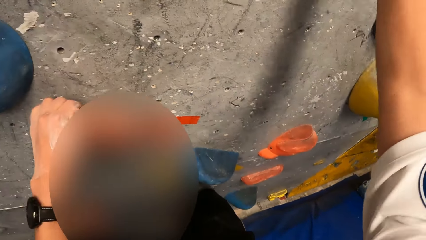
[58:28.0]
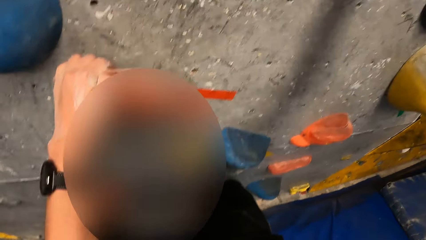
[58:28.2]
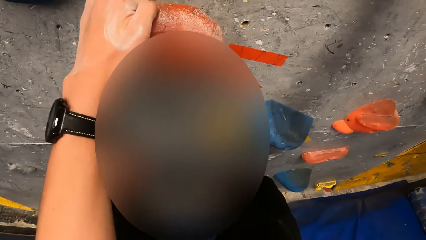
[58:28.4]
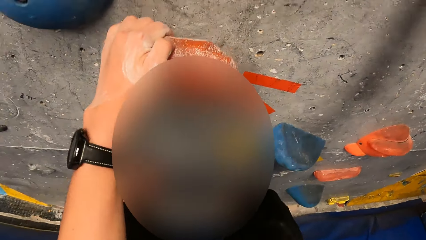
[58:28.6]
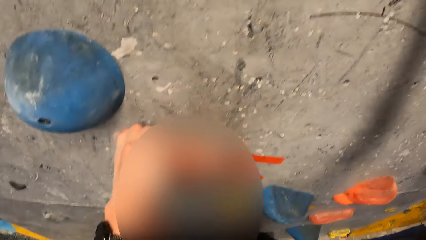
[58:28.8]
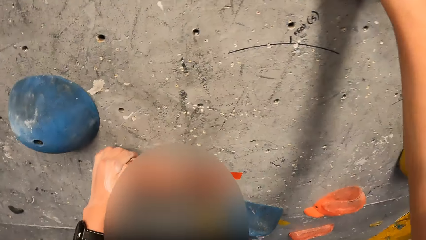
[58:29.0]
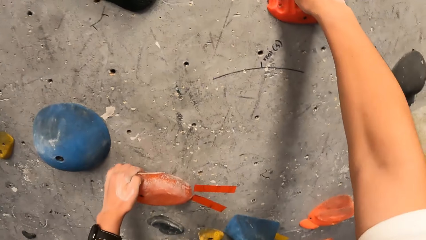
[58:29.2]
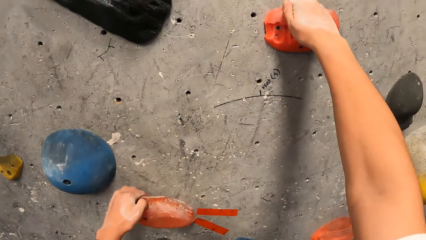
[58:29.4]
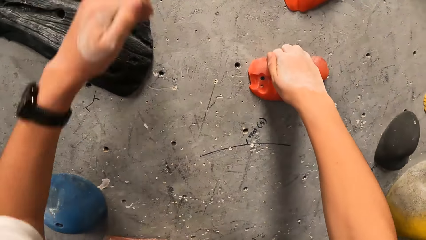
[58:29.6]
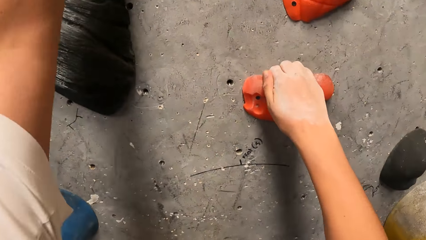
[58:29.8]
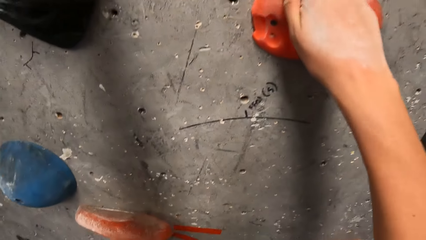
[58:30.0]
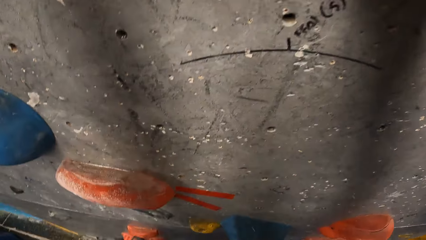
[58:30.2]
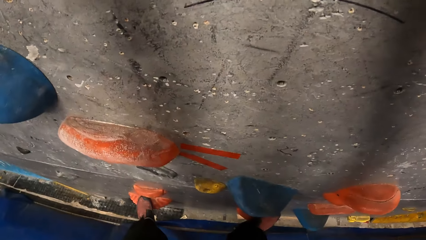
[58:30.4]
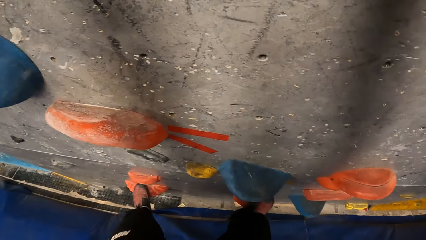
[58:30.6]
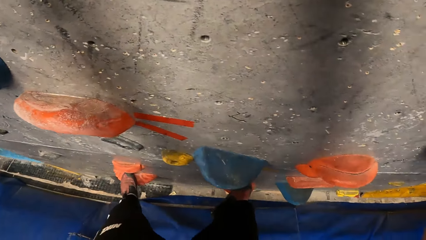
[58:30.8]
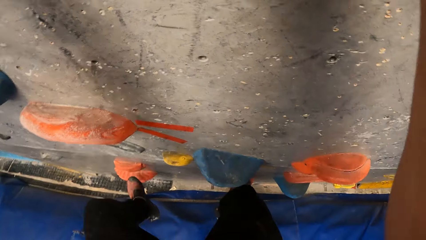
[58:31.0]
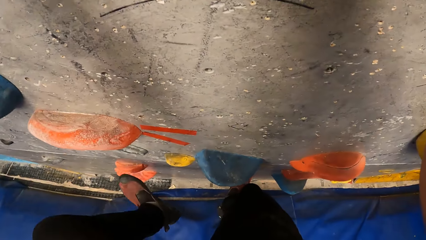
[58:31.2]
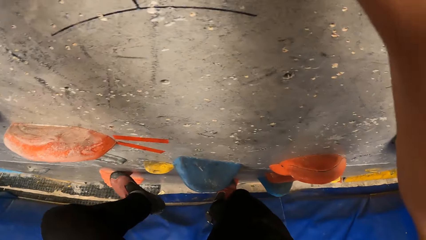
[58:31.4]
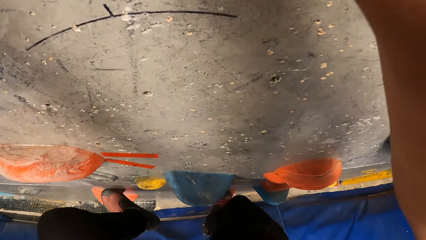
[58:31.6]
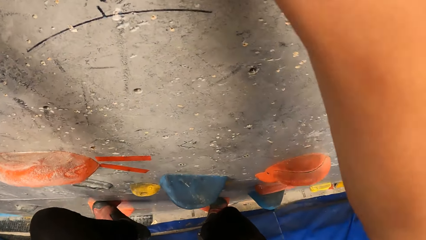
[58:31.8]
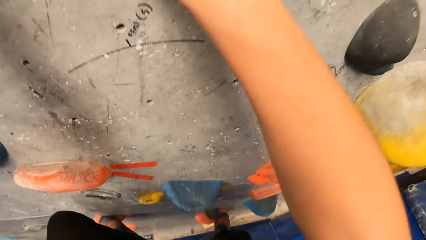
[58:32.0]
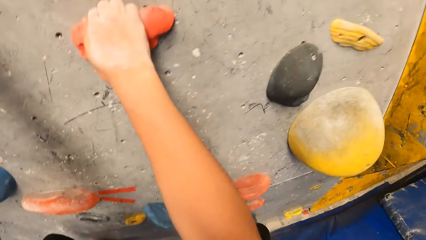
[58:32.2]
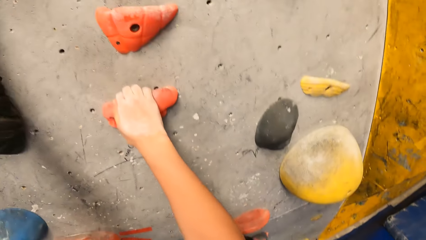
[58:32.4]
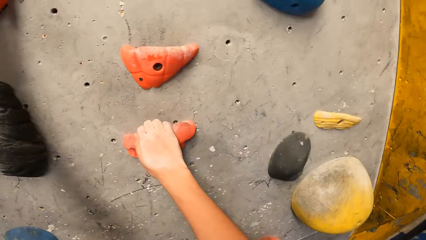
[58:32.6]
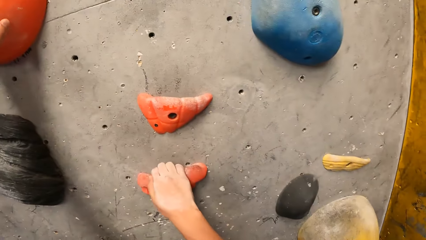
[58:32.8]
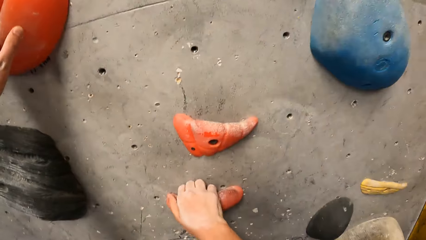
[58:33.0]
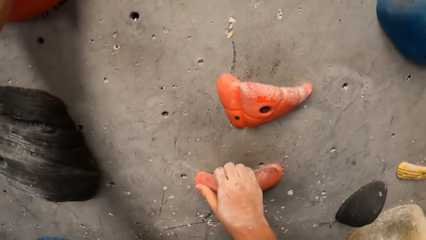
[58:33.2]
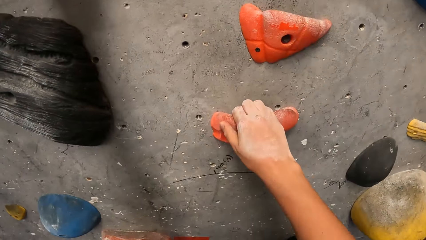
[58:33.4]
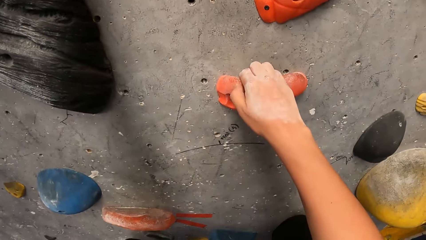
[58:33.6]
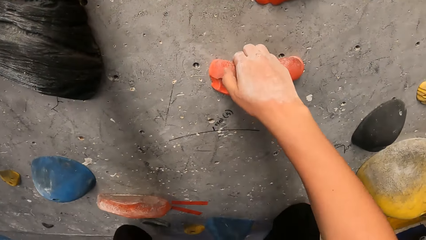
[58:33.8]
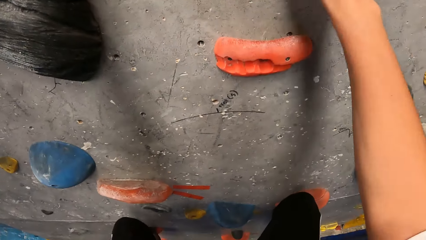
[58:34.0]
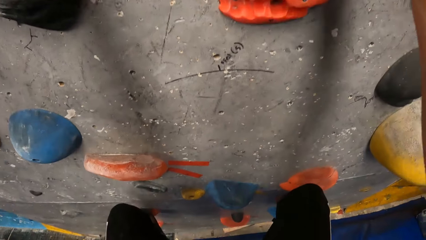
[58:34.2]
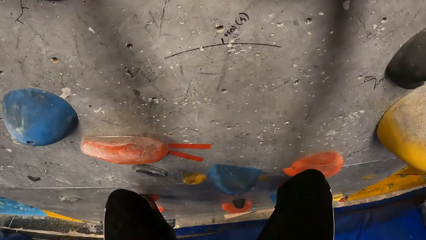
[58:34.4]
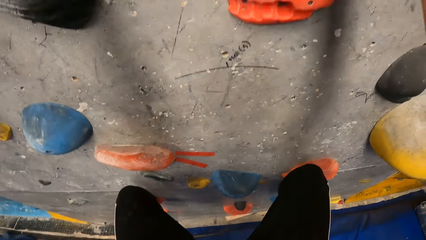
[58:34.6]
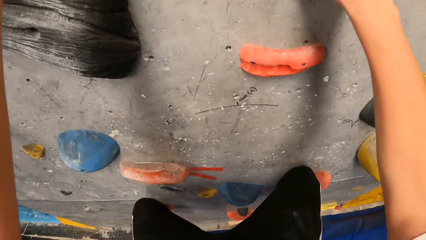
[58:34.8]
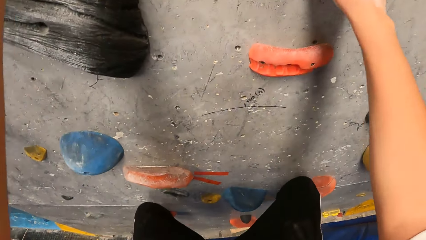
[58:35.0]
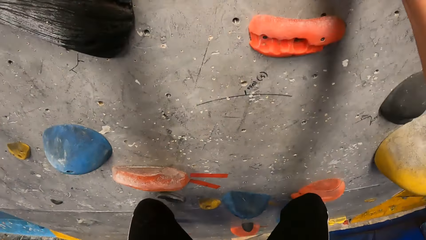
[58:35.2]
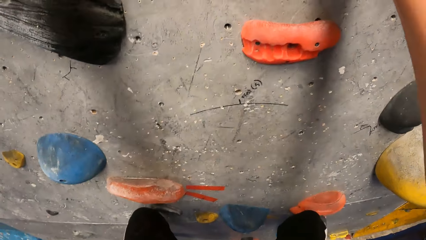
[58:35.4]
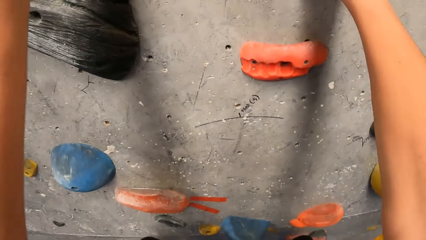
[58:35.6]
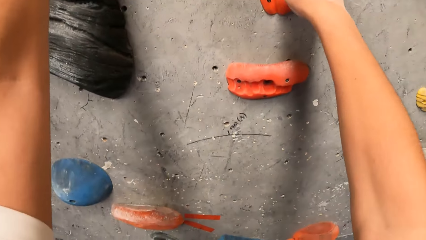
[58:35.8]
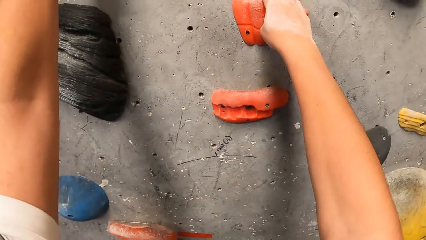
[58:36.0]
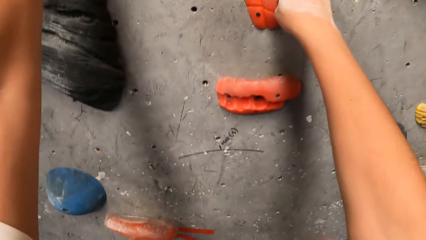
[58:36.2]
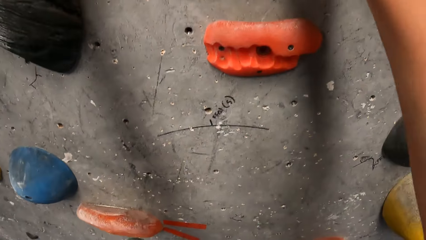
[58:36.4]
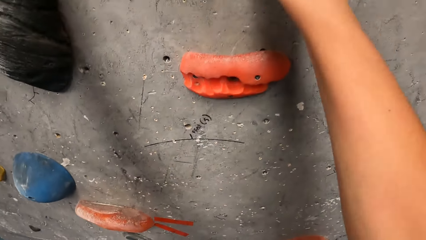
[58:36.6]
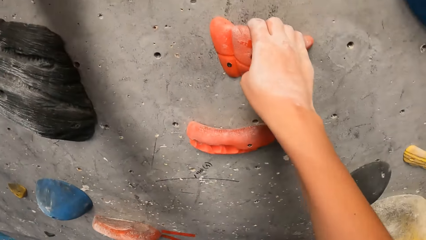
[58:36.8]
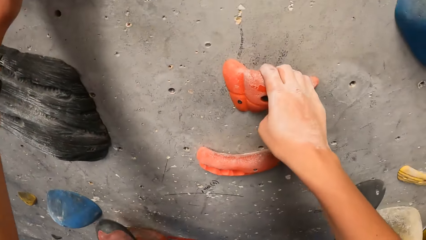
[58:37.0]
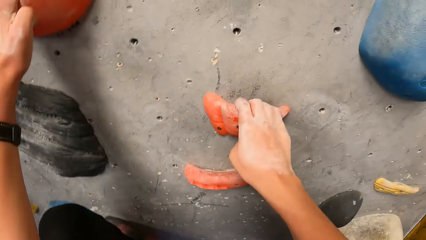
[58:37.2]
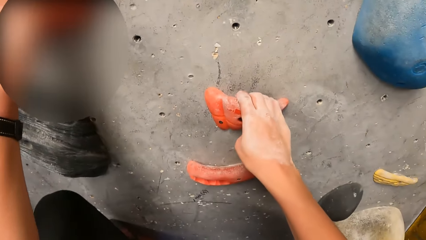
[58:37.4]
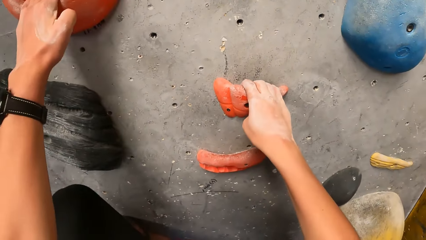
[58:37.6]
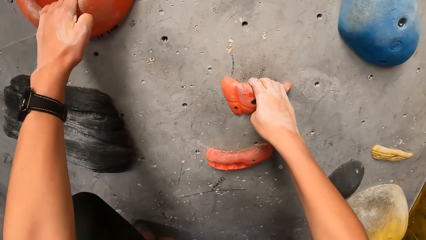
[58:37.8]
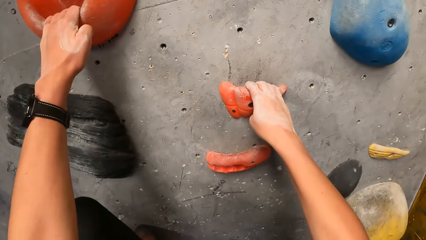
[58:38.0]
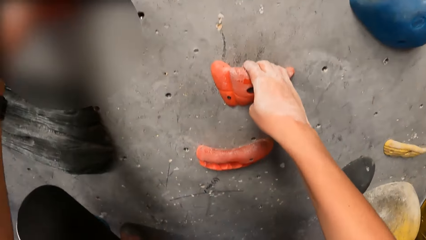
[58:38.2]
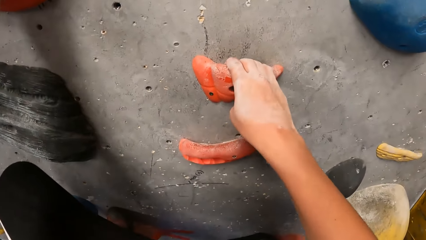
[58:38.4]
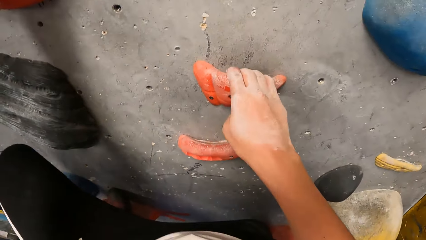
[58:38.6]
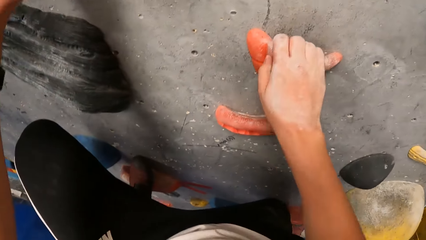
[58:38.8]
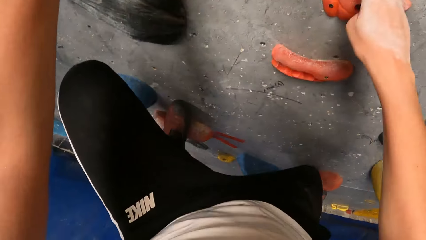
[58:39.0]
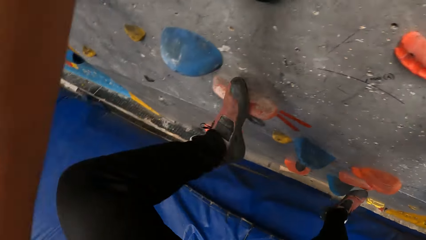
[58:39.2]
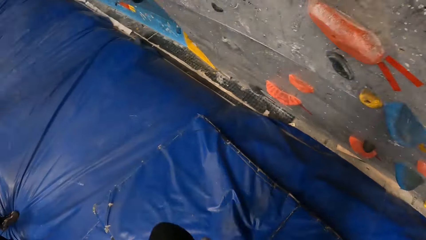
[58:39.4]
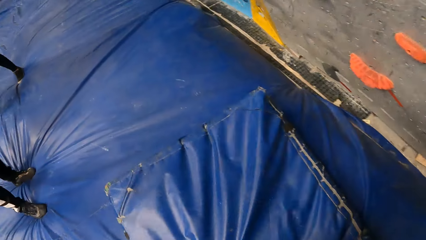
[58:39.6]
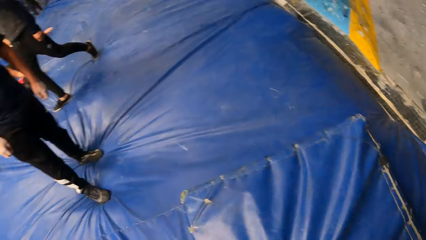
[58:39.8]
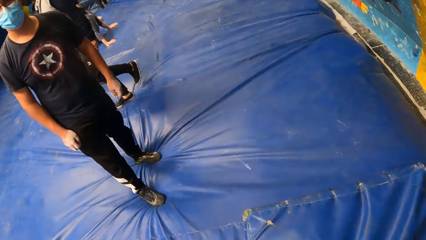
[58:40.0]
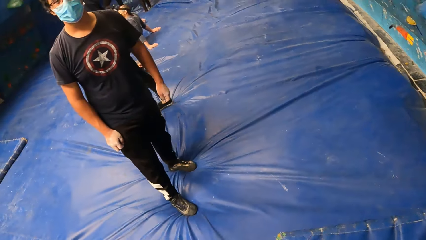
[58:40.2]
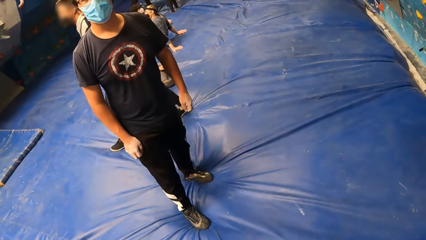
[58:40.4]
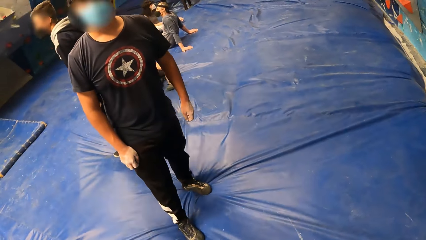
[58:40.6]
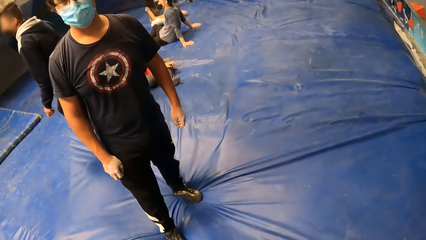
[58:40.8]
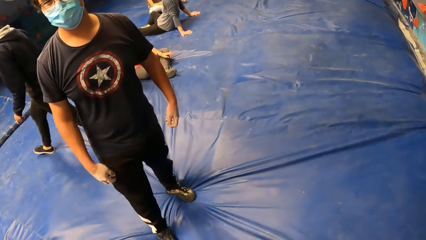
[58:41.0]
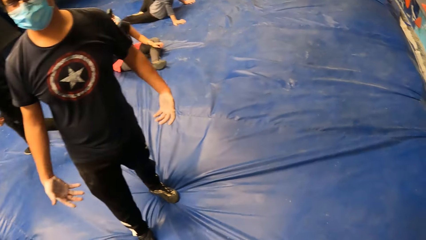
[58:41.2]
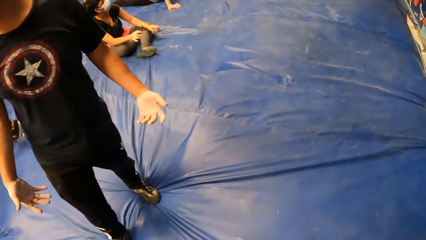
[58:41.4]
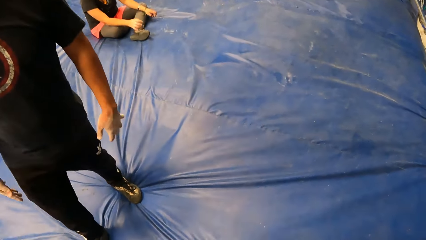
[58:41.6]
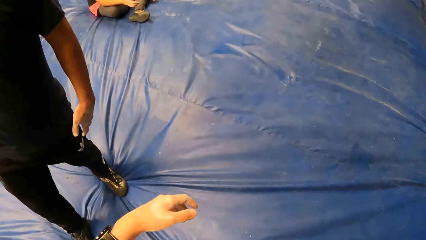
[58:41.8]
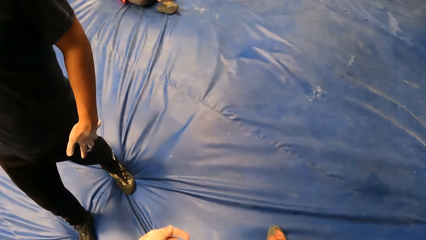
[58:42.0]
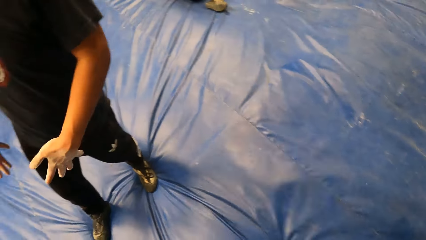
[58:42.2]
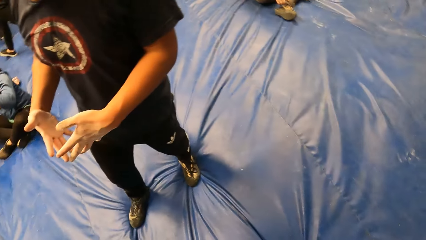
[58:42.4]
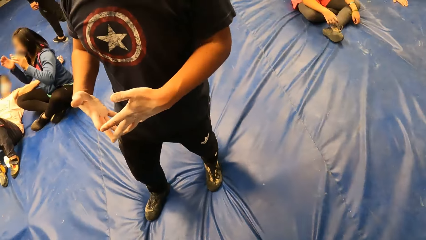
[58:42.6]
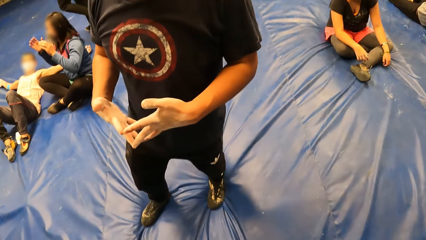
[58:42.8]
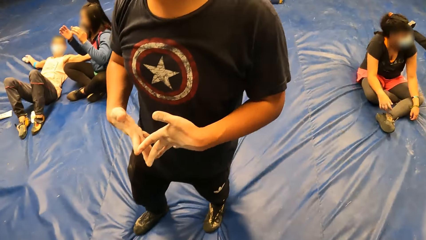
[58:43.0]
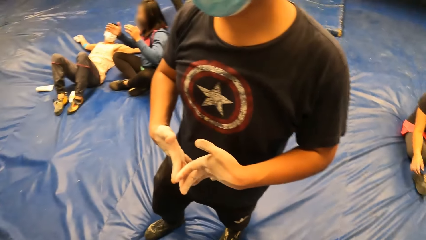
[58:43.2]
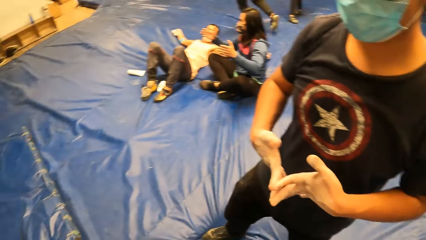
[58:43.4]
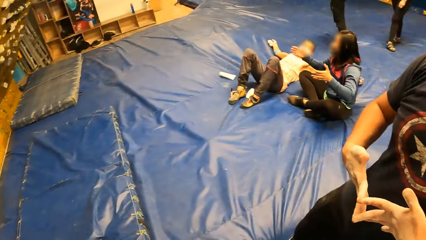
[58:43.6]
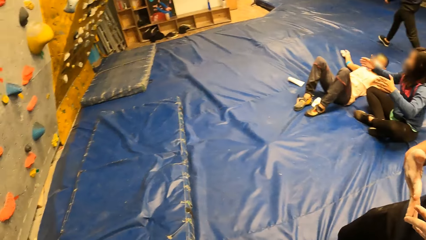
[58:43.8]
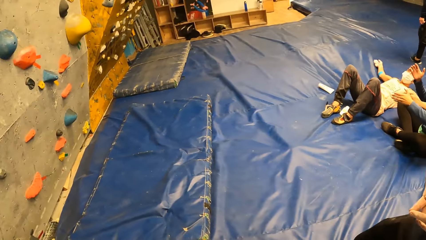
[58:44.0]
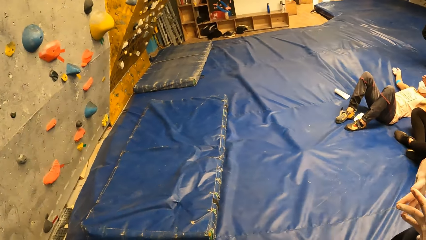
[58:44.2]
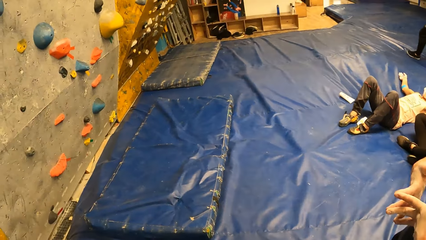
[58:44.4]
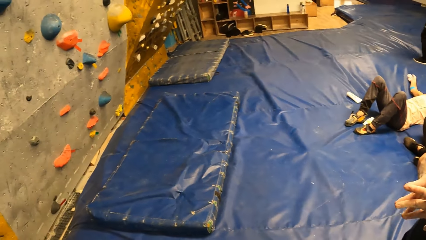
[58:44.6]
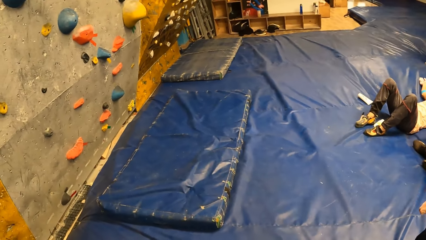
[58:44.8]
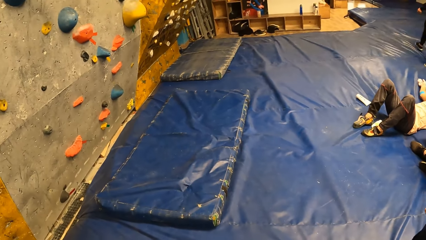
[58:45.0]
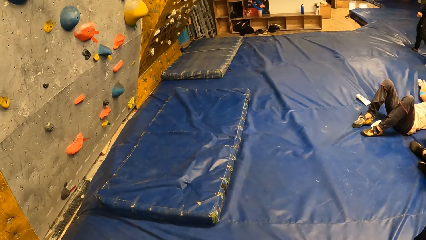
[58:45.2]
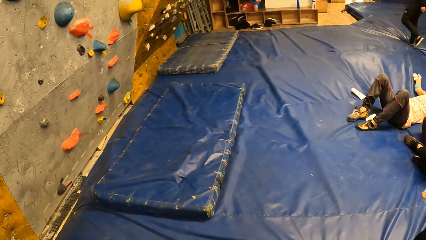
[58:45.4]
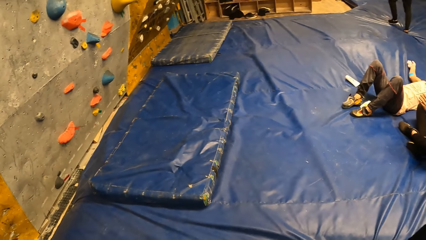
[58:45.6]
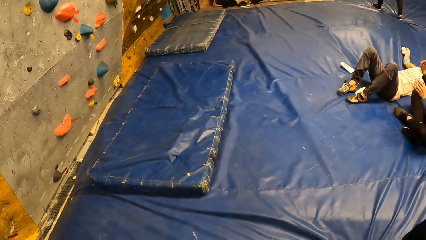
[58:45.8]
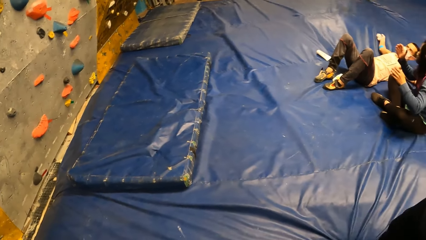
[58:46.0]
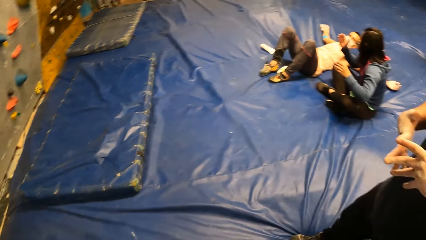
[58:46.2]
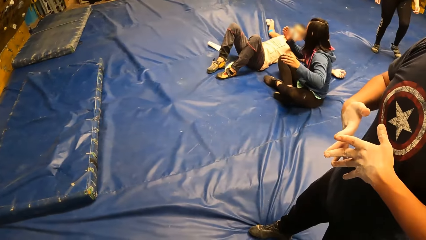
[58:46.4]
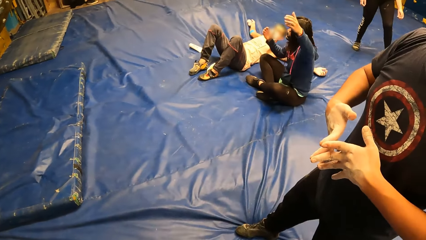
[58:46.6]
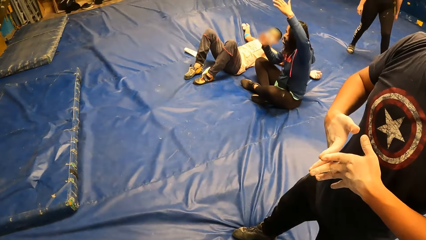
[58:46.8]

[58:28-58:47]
The camera wearer climbs down the walk wall. The man stands on the bouncing castle. Another man walks past the camera wearer. The first man opens up both of his palms and places both palms together. The camera wearer looks around the playroom.
